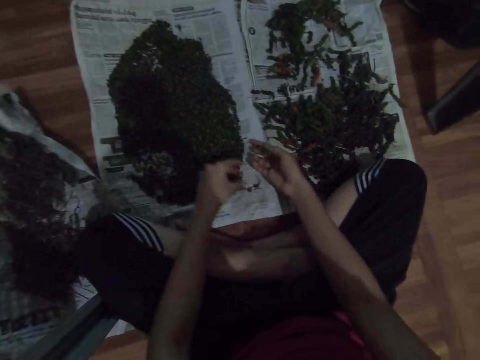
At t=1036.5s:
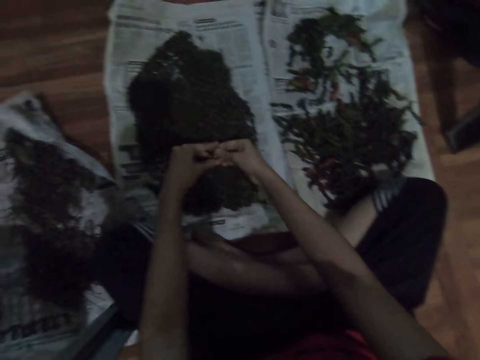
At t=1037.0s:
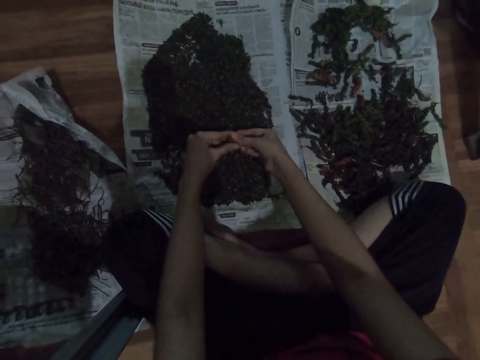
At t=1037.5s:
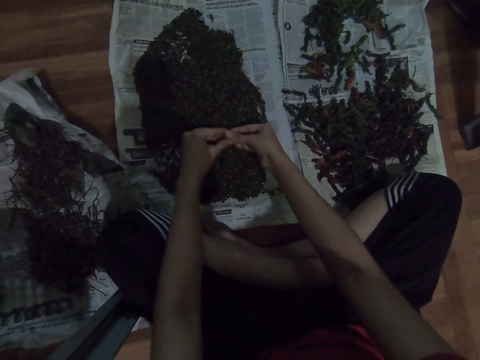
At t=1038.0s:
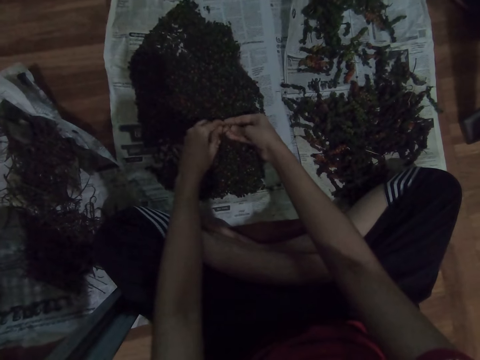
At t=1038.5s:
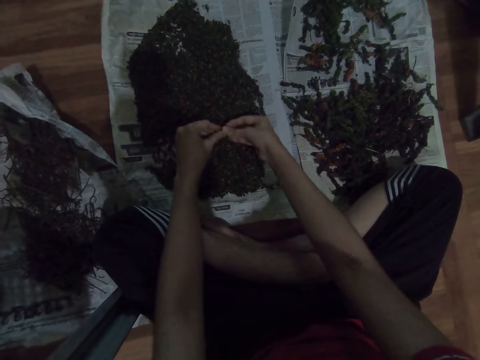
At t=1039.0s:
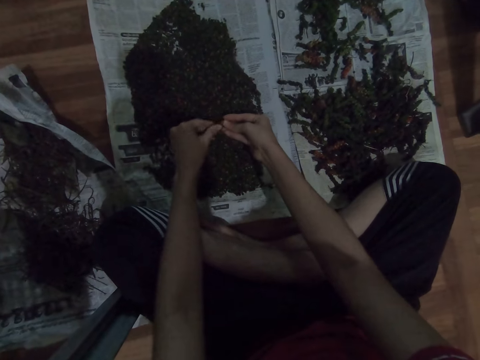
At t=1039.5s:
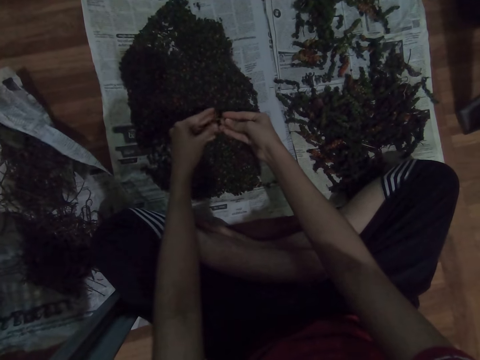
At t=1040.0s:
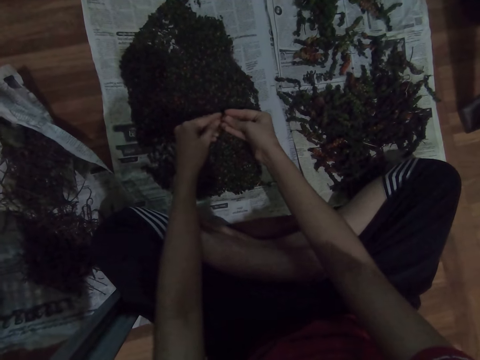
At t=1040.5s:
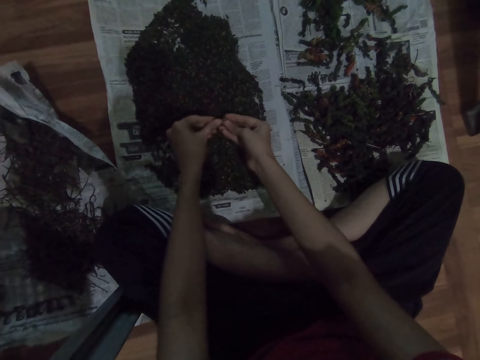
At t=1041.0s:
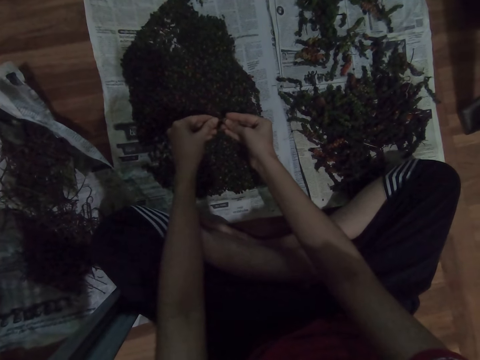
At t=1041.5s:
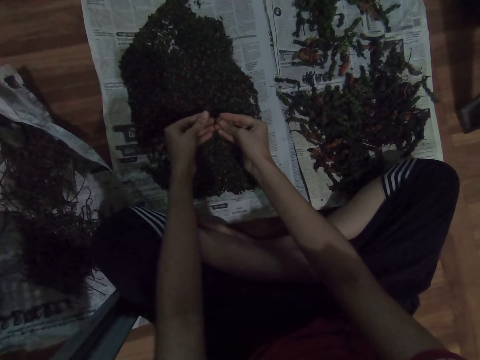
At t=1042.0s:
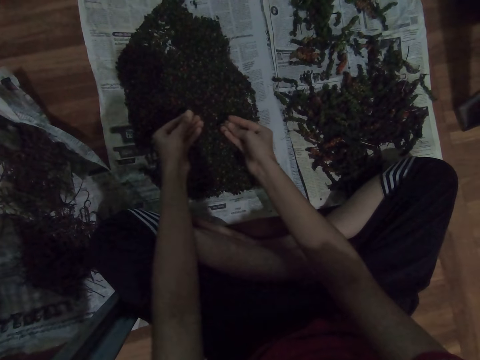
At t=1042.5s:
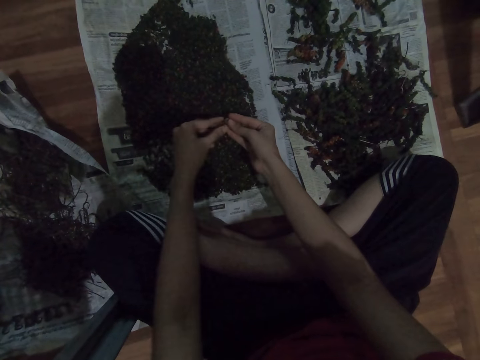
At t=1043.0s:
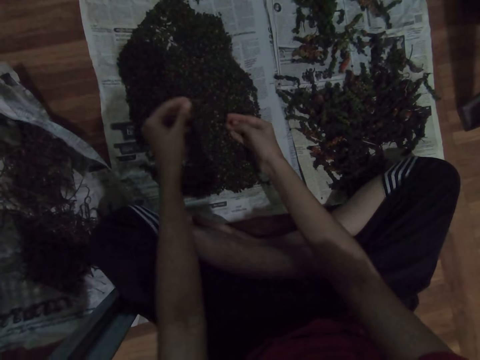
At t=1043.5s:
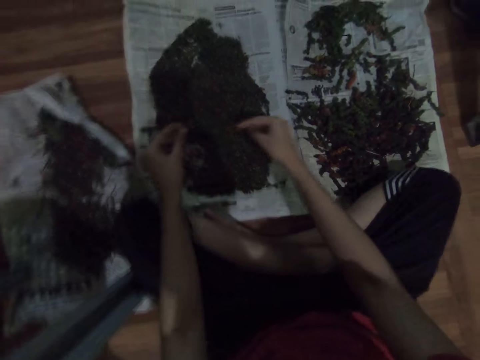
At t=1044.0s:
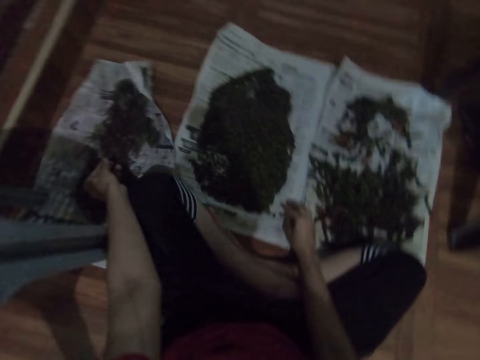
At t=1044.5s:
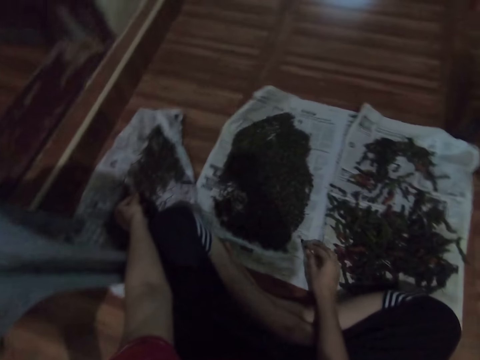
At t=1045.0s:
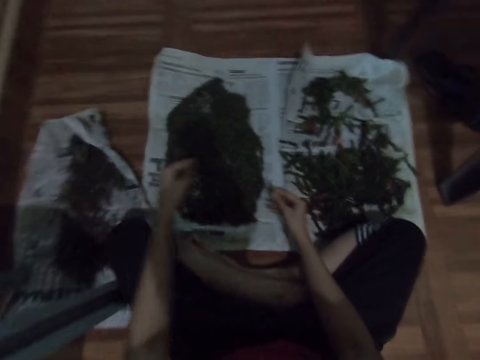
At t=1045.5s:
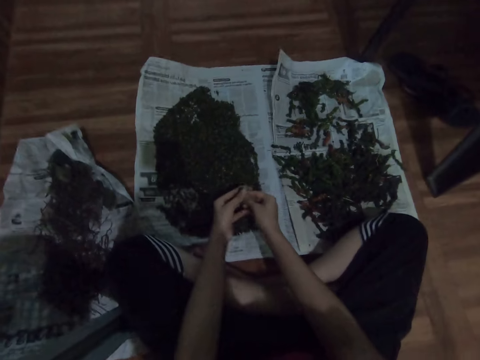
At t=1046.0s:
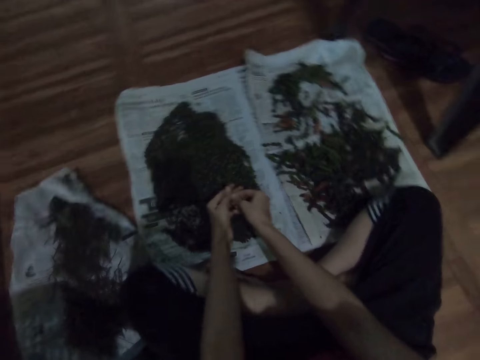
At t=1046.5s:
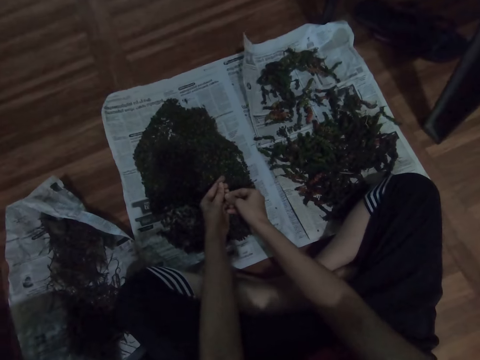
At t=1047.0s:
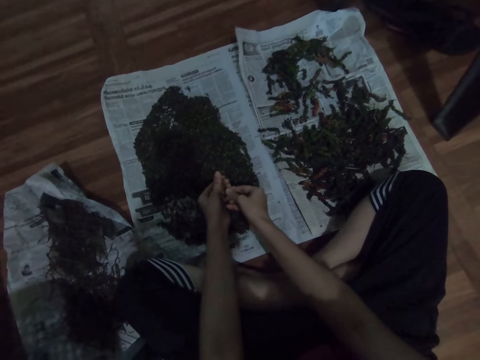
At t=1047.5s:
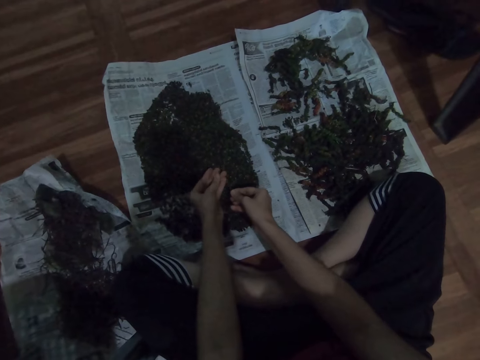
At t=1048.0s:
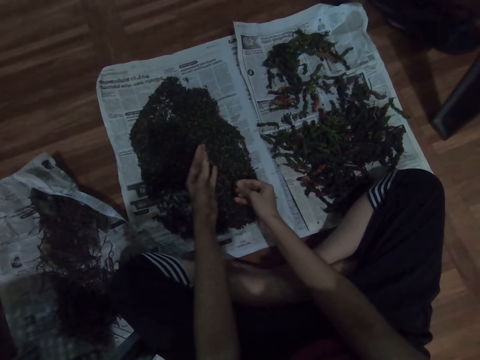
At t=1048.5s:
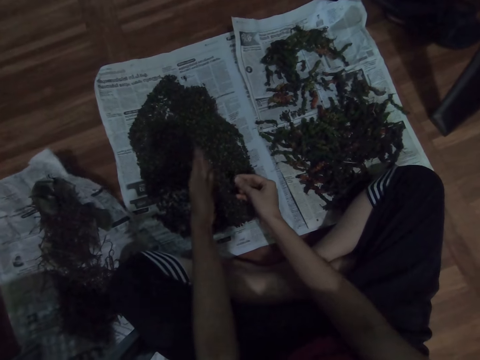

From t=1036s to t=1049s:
The camera wearer drops something. They clean something. They throw something. They pick something. They clean something.

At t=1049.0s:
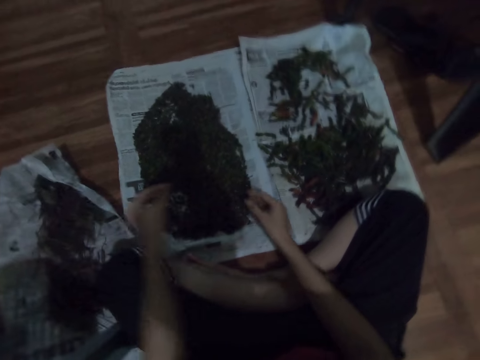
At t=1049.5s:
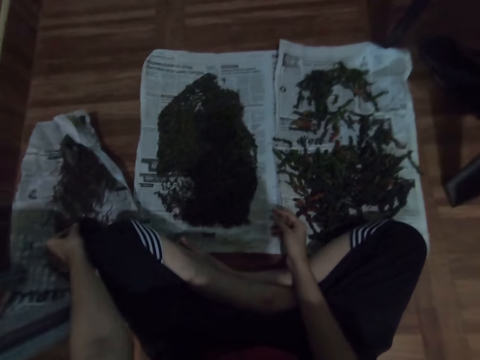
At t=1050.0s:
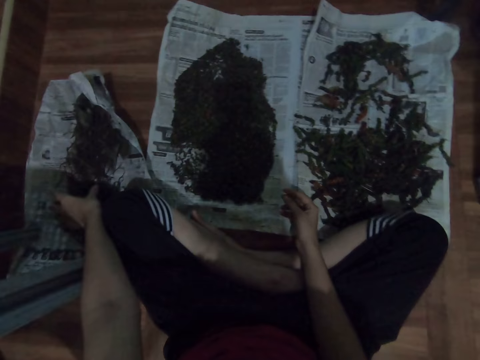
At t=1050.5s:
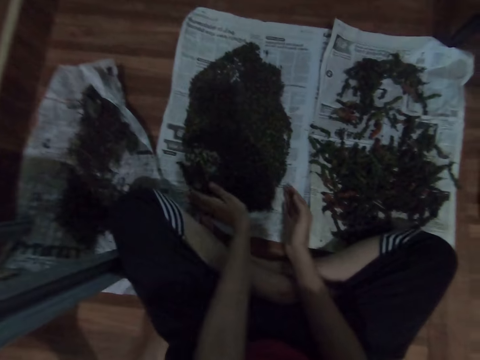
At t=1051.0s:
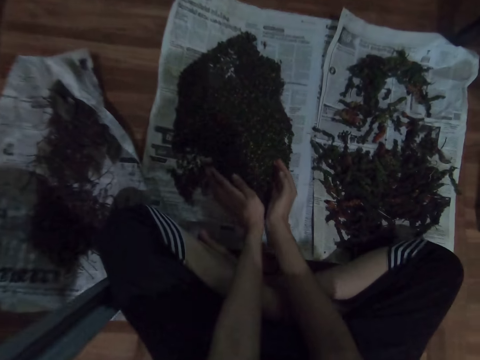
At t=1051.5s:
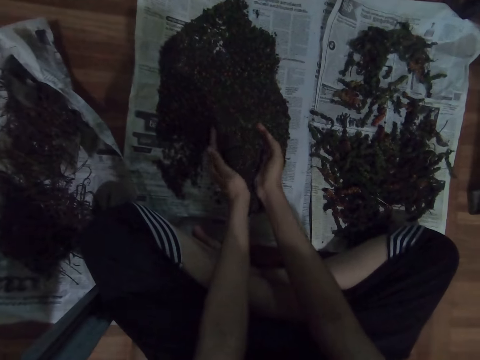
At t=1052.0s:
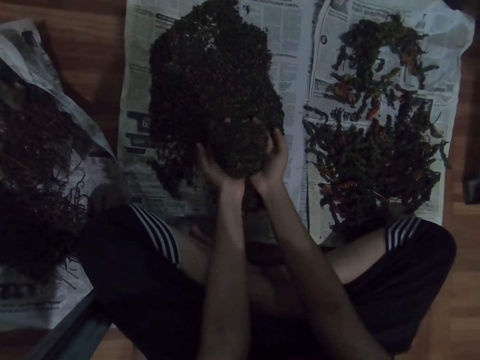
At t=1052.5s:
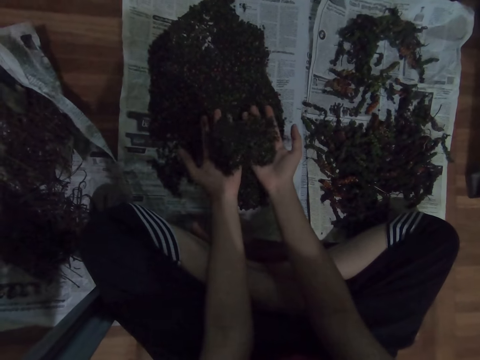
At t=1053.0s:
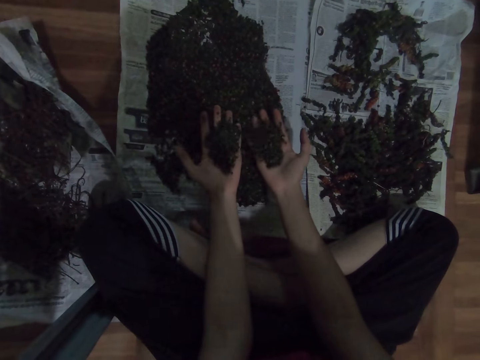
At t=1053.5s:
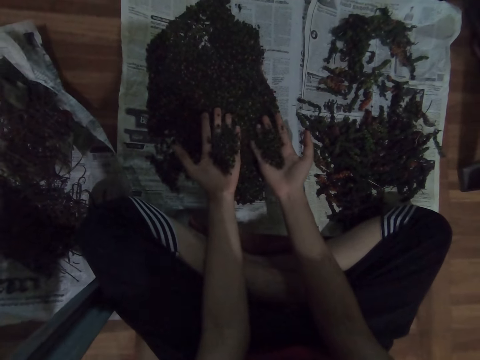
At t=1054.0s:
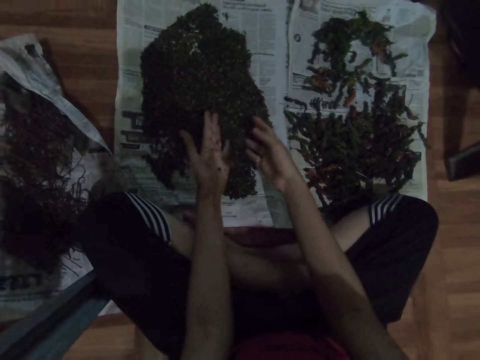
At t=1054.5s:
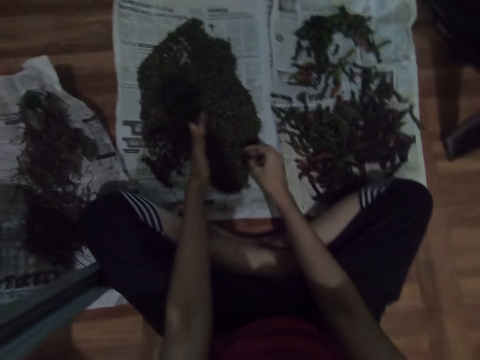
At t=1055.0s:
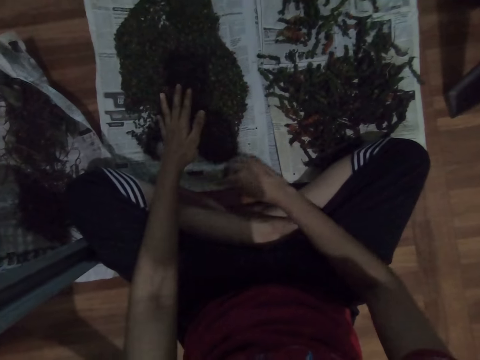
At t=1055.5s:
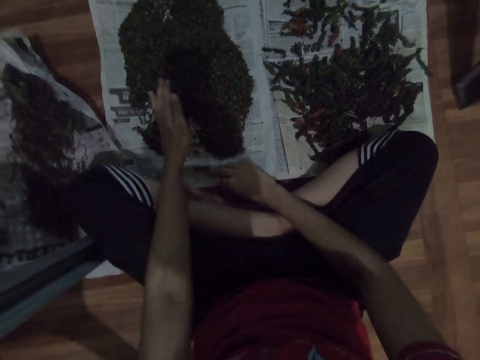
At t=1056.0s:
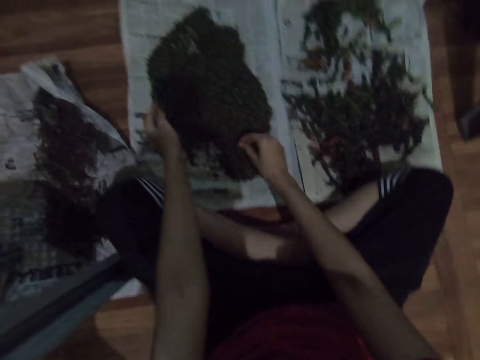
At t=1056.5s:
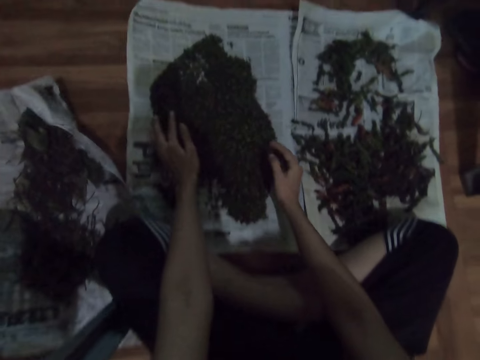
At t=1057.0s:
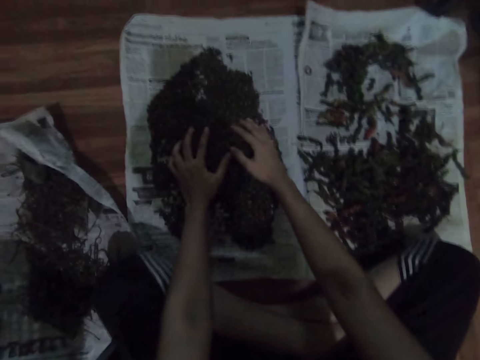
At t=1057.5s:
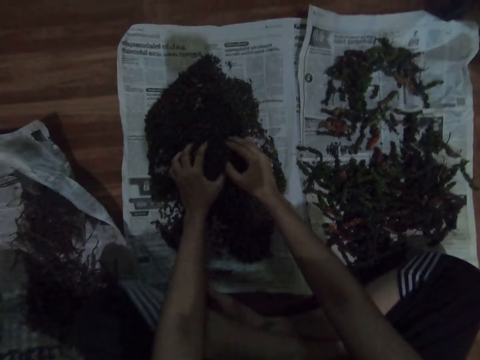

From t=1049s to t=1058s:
The camera wearer throws something. They throw something again. They collect something. They pour something on the magazine. They pick something. They collect something.
